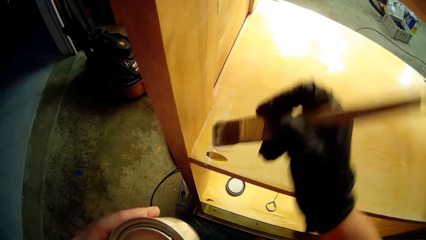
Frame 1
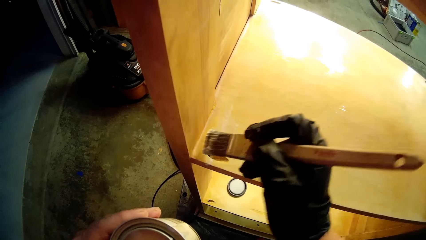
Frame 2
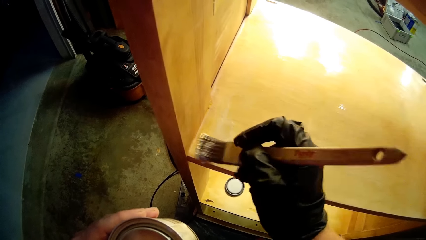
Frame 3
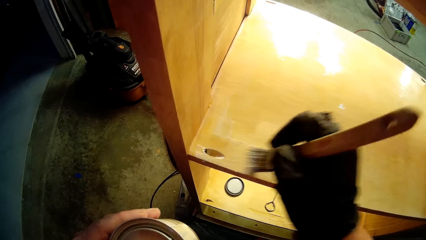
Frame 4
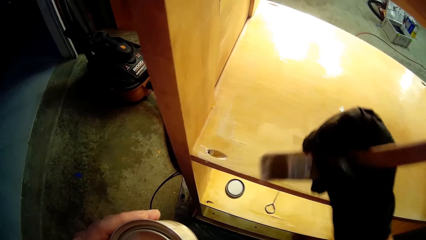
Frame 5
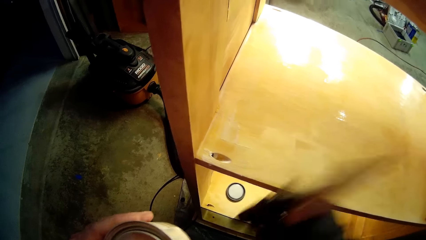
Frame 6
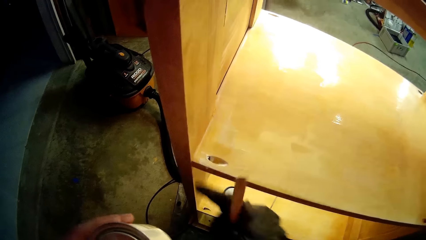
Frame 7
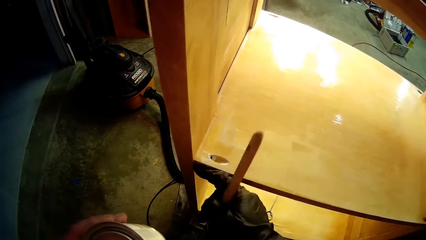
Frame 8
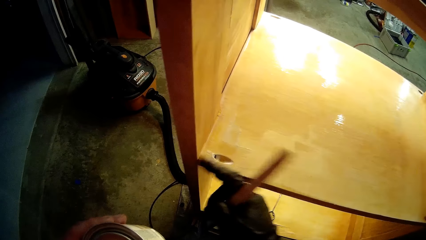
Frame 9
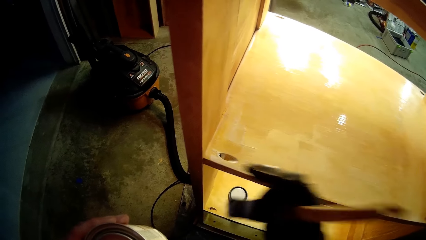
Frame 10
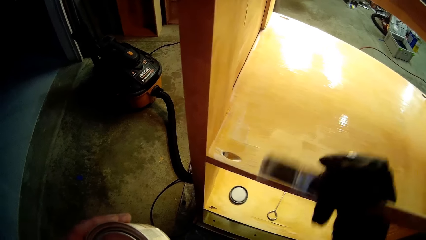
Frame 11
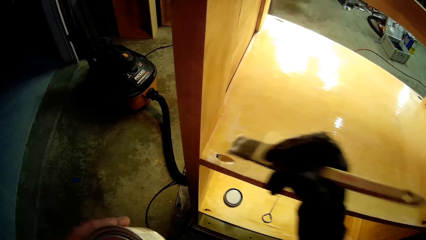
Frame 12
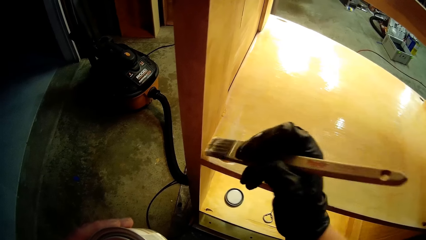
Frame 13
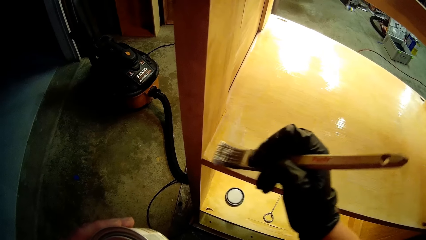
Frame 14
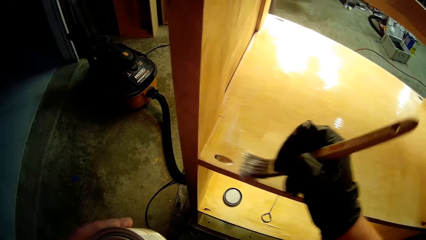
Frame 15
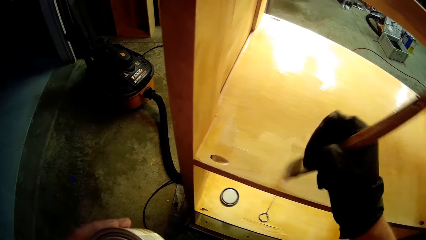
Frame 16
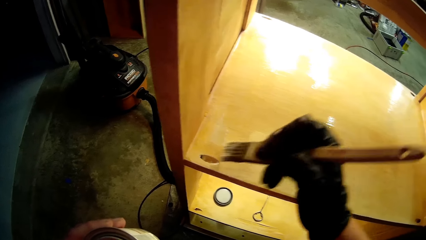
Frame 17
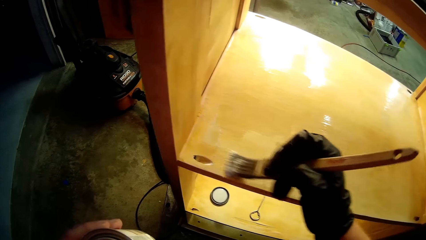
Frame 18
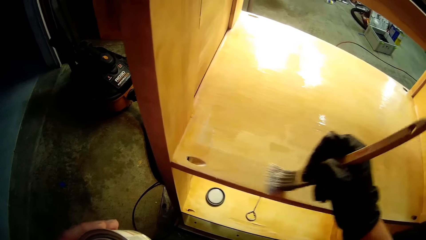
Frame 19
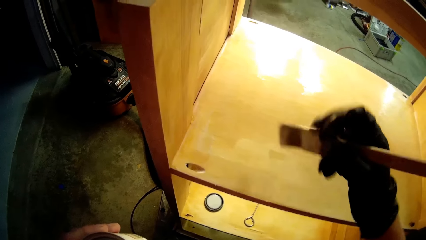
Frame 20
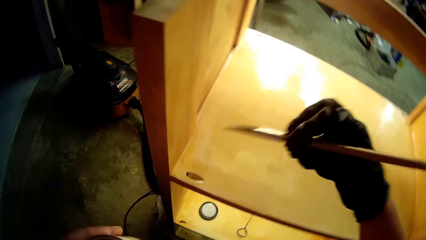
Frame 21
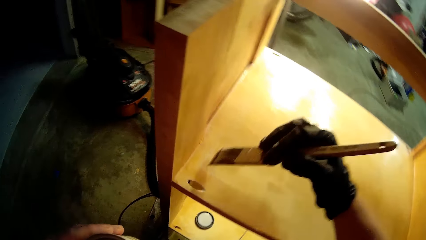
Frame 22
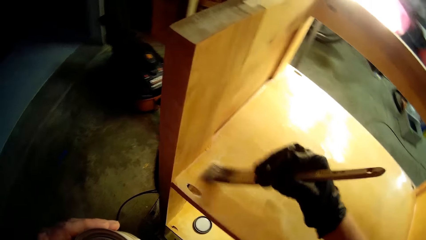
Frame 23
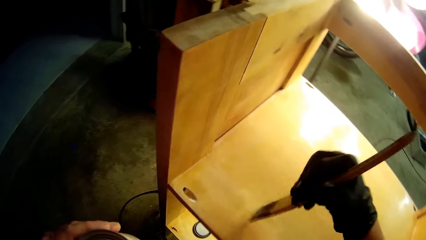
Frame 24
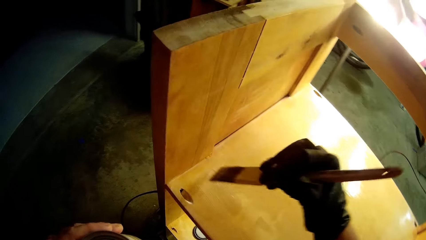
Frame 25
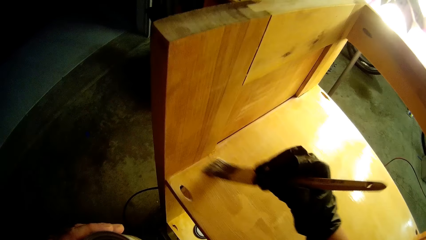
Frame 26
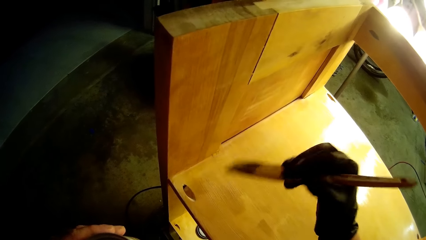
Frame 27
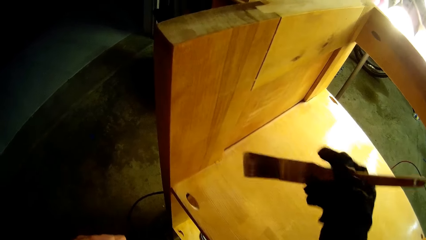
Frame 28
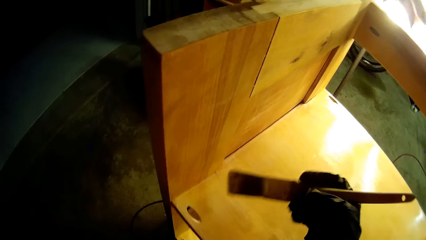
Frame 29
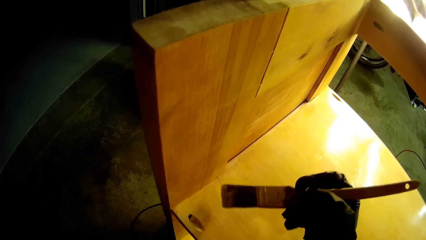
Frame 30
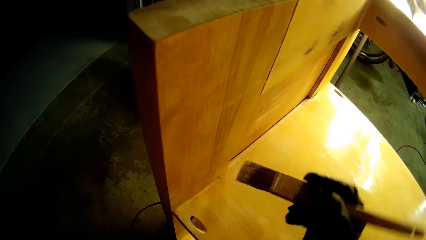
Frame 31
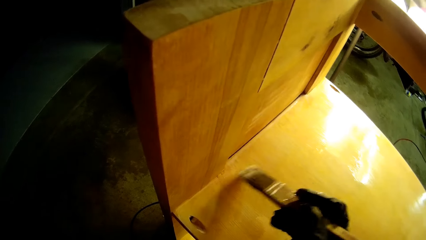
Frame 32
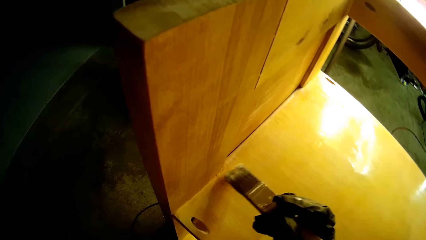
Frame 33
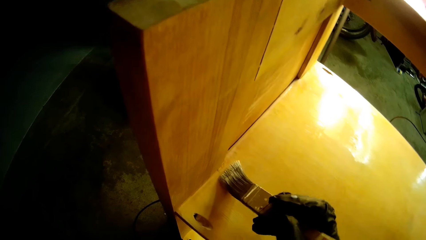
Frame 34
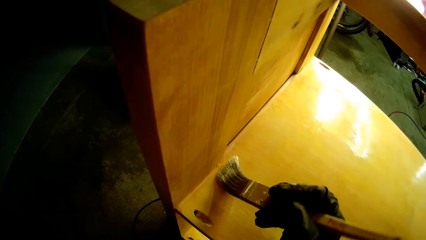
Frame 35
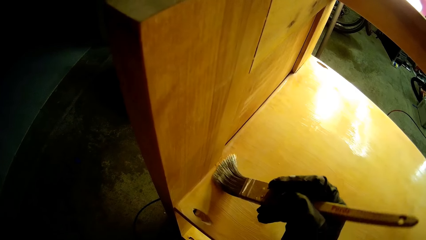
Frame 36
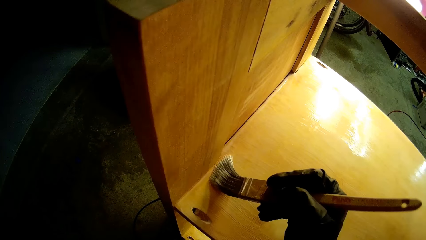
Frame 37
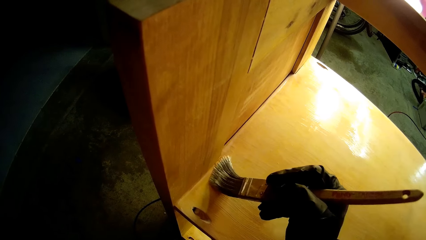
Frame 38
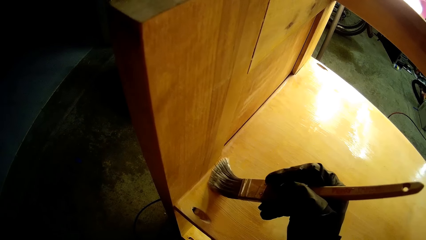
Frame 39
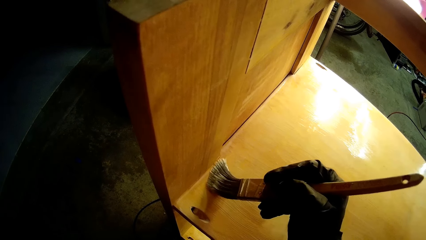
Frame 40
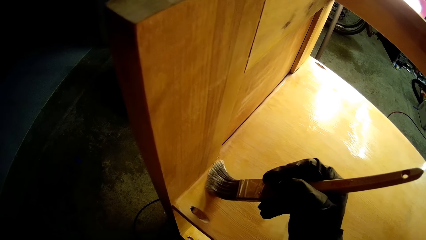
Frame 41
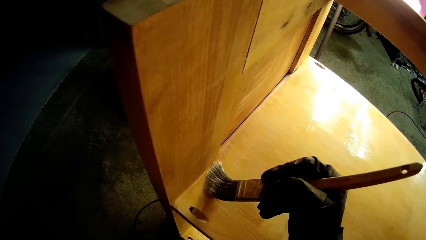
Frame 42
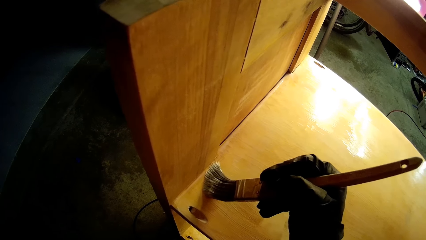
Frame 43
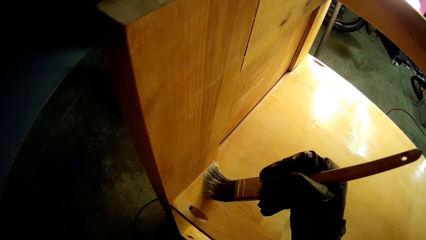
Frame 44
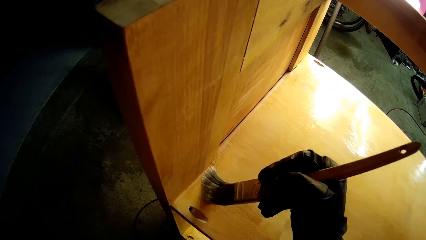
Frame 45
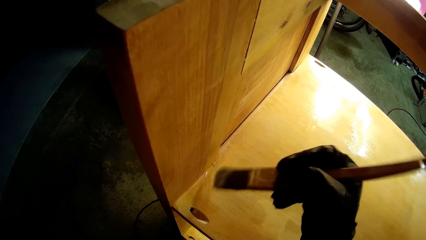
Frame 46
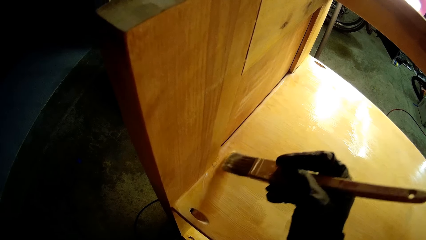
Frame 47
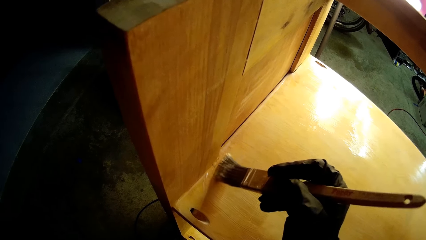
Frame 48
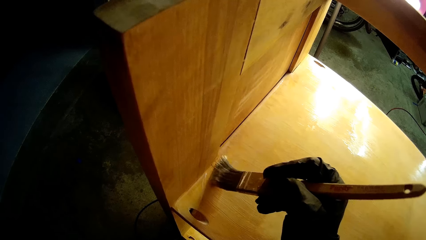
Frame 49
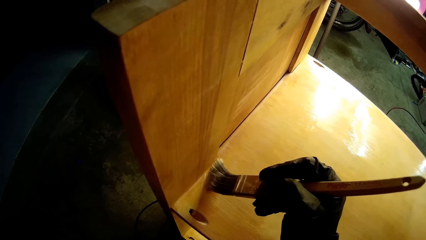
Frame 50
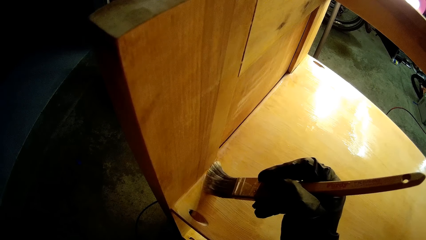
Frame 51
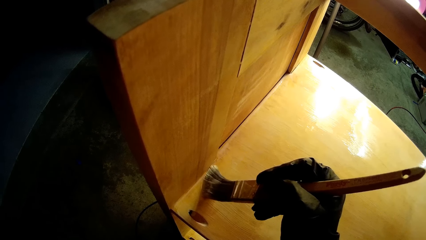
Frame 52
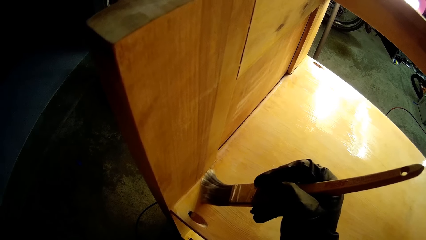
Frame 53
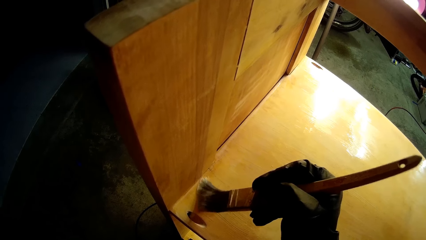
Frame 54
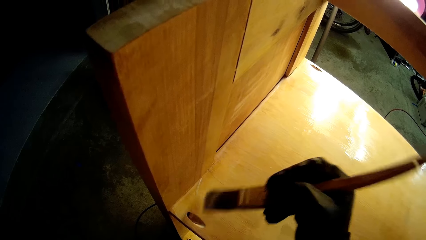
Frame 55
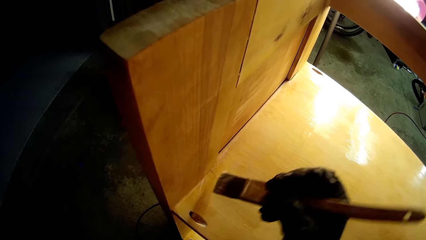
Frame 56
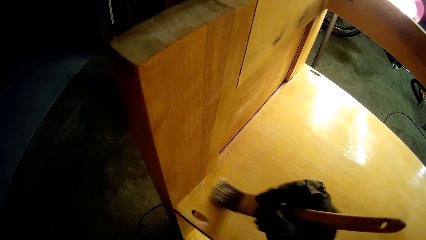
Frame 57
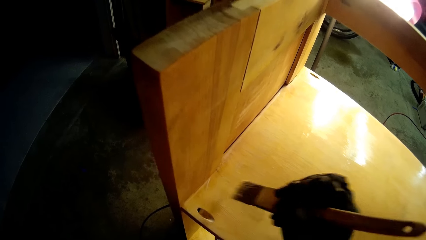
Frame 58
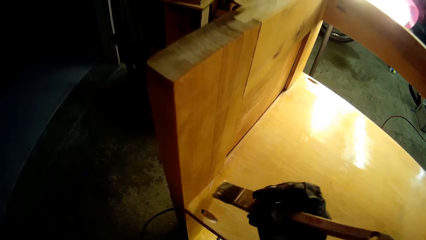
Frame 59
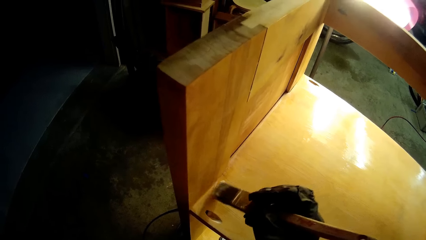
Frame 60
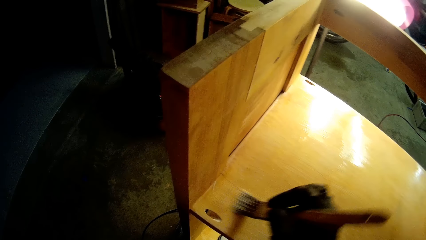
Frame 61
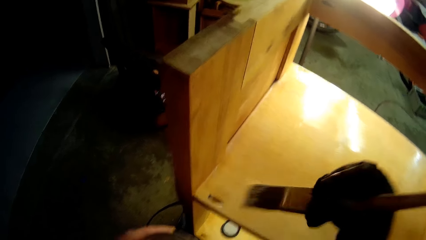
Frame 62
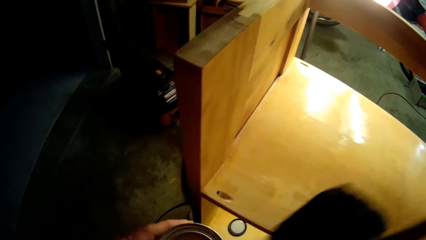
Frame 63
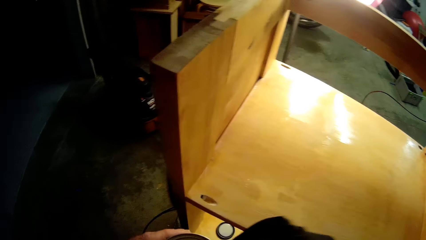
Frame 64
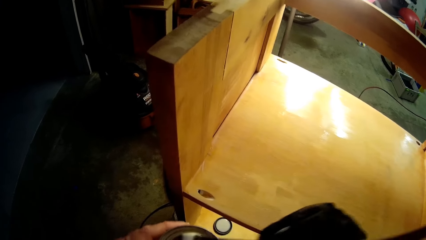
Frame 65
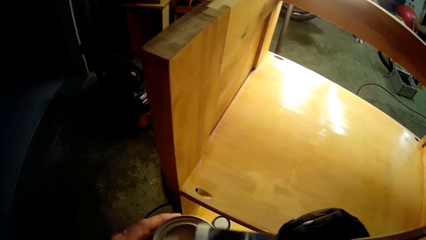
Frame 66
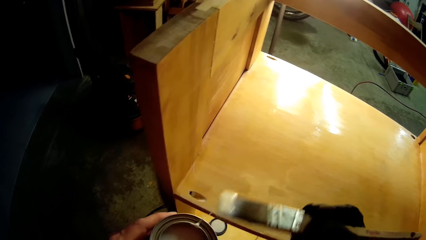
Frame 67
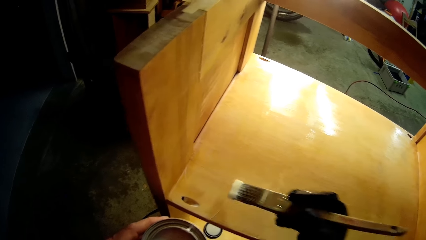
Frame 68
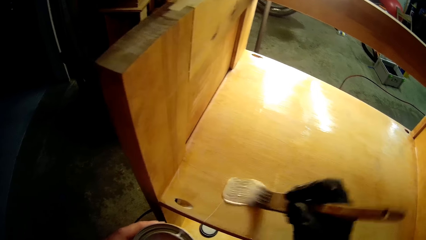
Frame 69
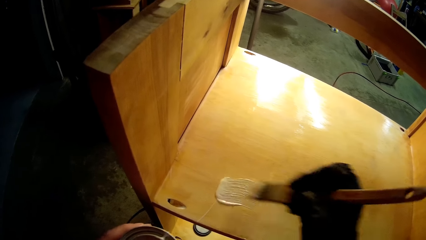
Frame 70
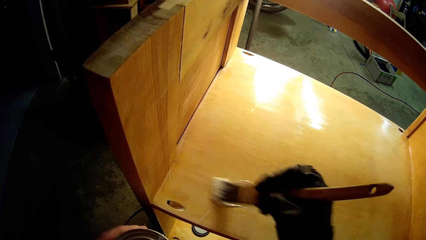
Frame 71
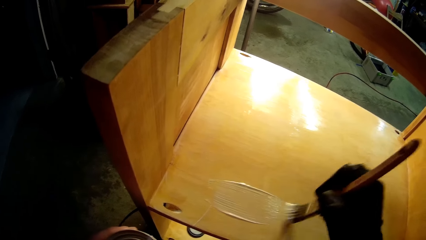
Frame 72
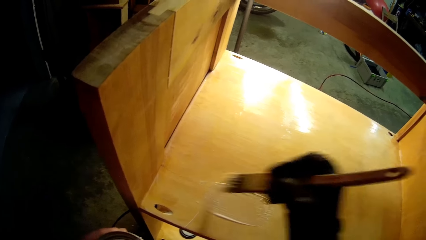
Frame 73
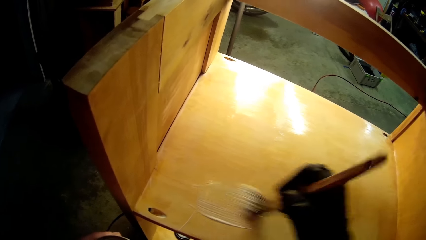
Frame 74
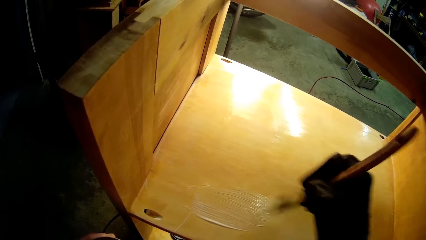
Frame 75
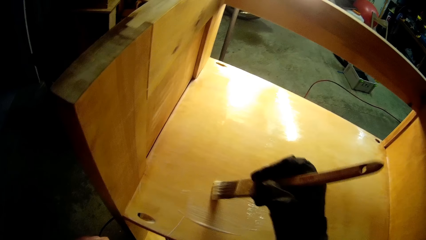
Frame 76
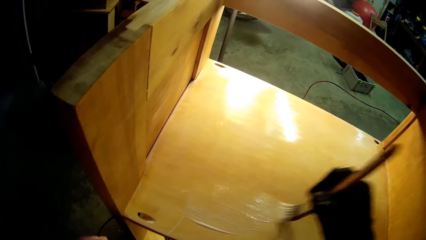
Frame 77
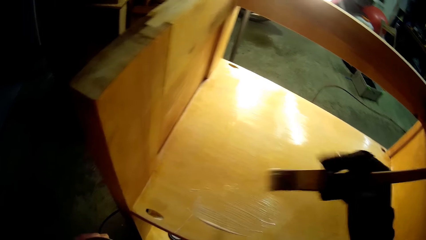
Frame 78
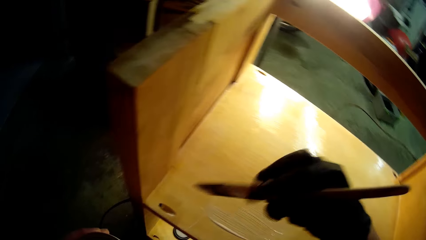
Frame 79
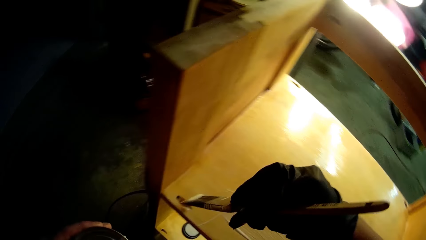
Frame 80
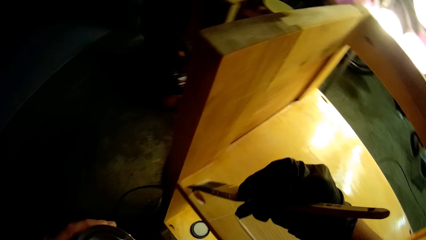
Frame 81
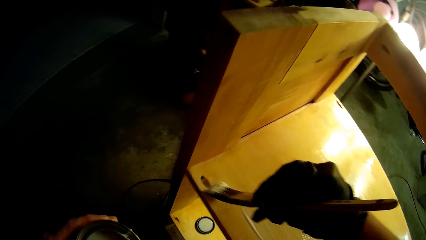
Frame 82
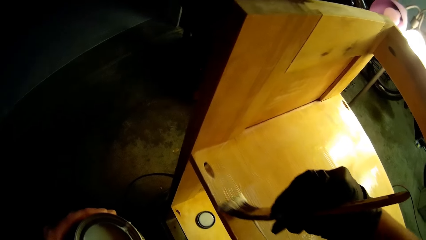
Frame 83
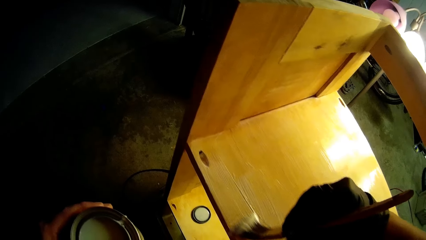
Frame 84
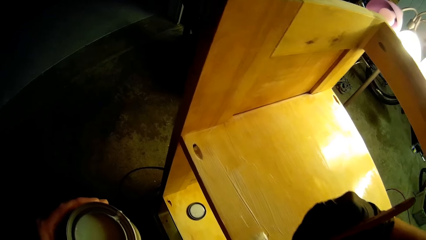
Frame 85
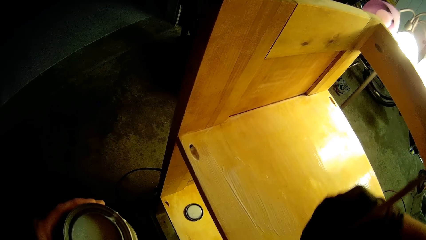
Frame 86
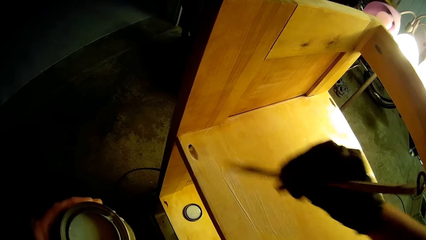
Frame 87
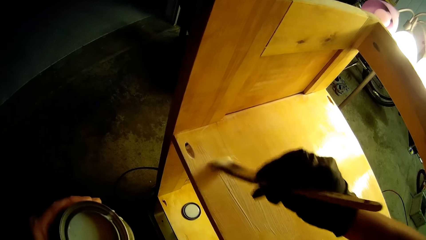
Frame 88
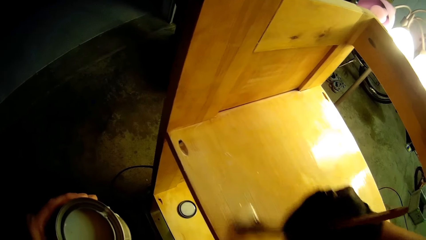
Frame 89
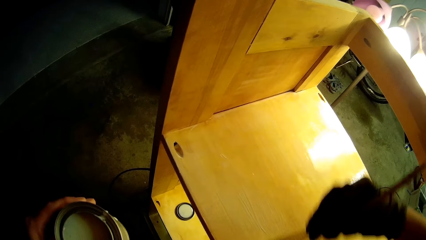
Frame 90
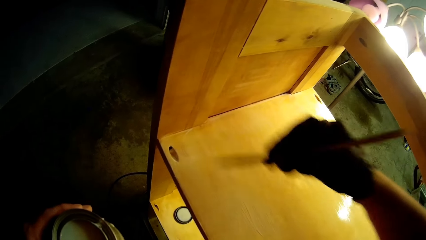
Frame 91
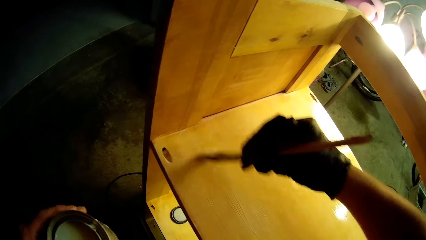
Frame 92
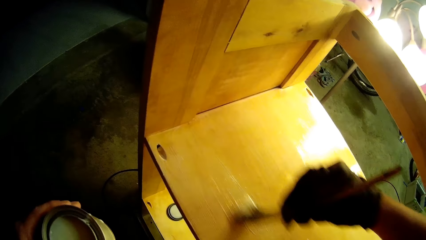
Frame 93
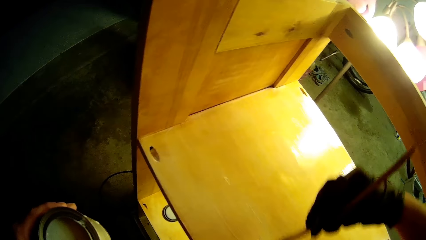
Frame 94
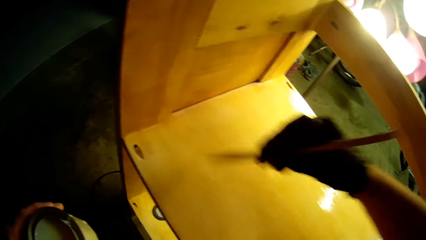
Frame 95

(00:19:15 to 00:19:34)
The camera wearer wipes off paint with the right finger. They paint the wooden structure. They turn the paintbrush. They paint the wooden structure. They turn the paintbrush. They paint the wooden structure. They dip the paintbrush in paint in the container. They paint the wooden structure.
